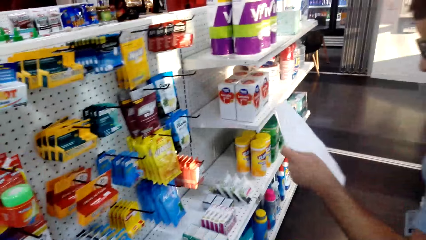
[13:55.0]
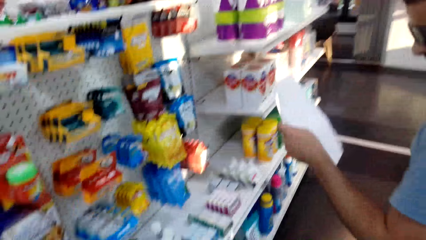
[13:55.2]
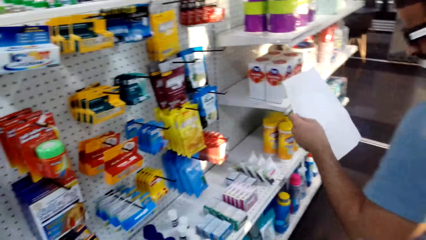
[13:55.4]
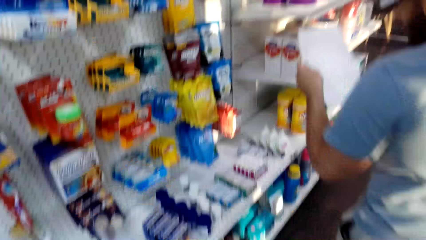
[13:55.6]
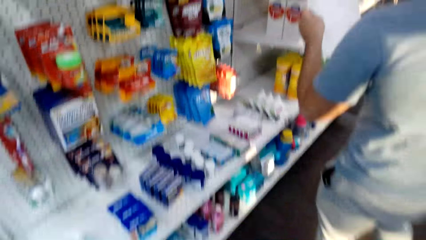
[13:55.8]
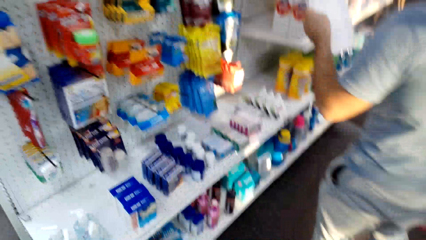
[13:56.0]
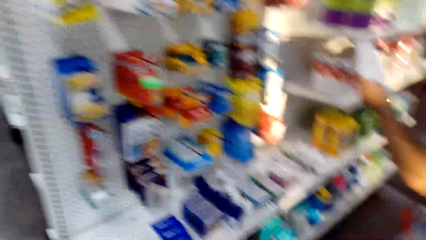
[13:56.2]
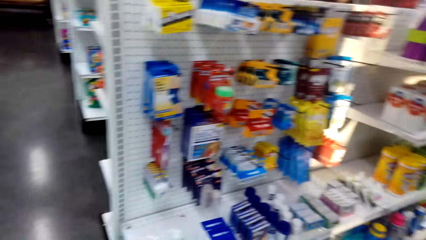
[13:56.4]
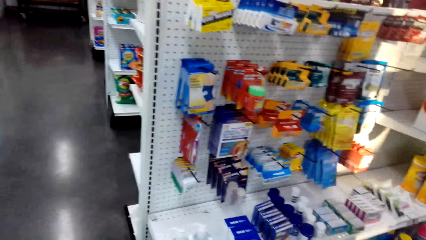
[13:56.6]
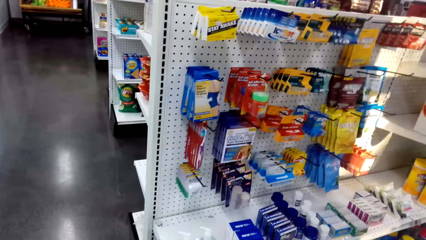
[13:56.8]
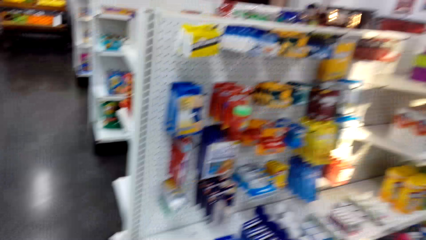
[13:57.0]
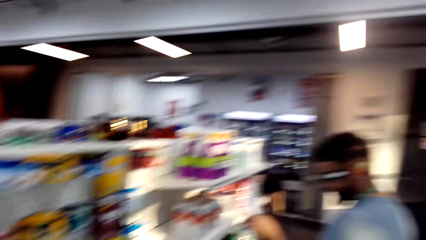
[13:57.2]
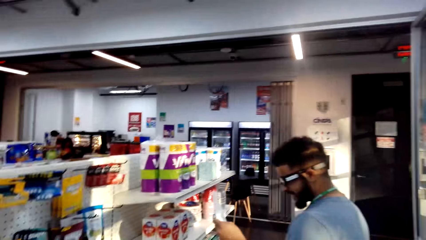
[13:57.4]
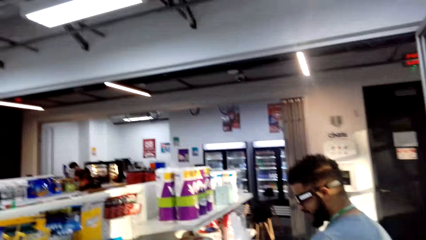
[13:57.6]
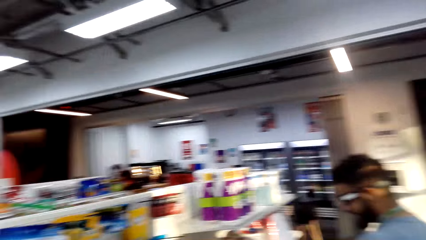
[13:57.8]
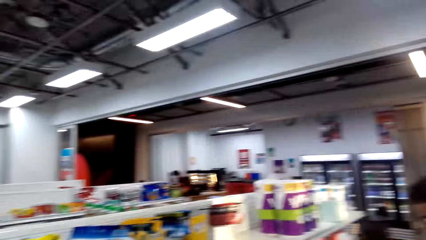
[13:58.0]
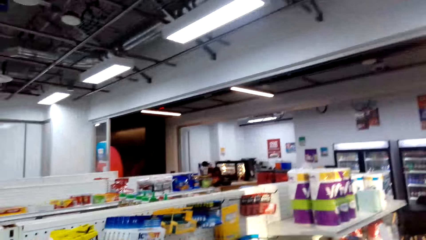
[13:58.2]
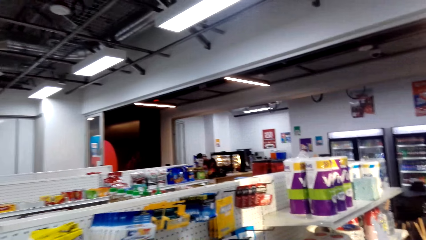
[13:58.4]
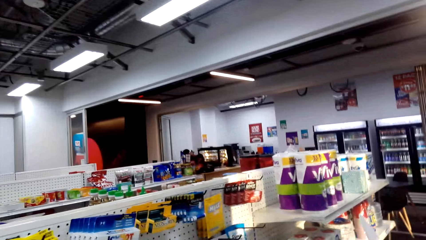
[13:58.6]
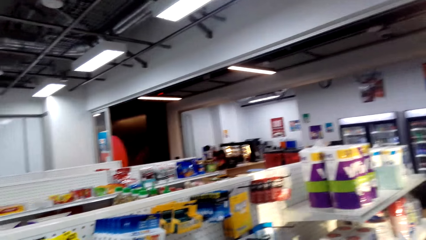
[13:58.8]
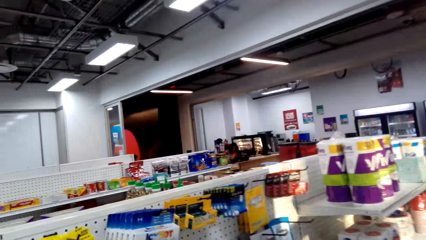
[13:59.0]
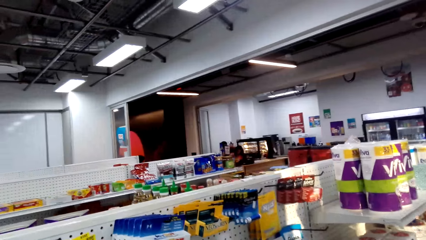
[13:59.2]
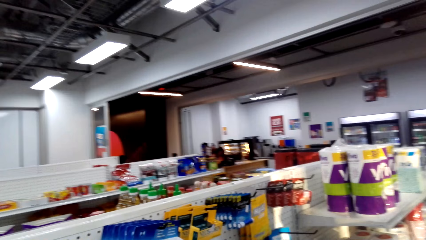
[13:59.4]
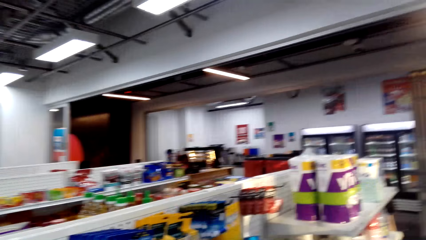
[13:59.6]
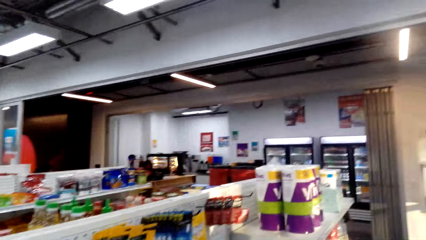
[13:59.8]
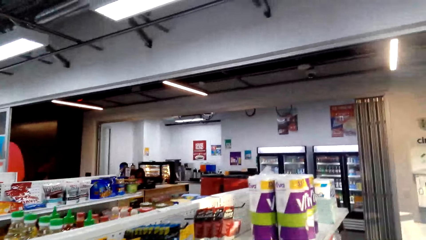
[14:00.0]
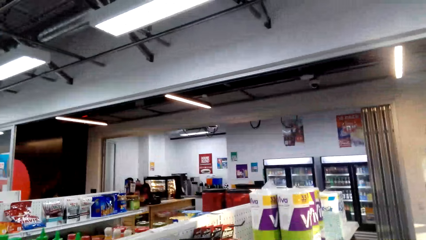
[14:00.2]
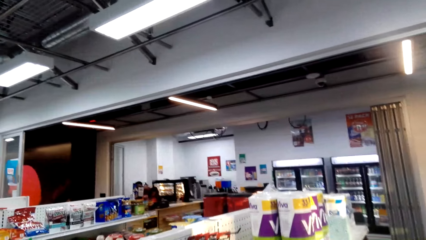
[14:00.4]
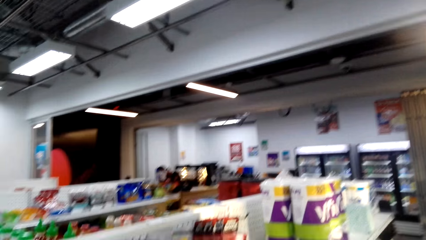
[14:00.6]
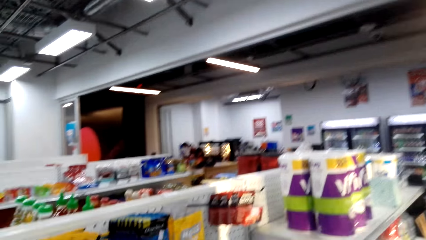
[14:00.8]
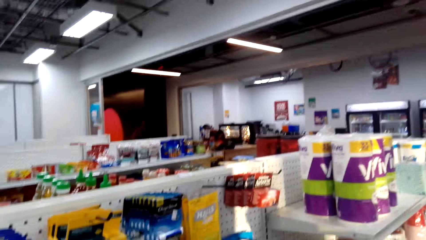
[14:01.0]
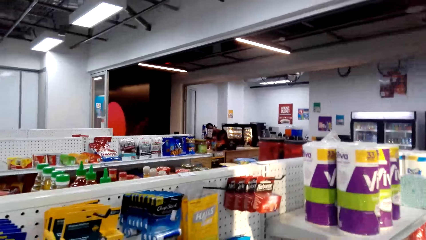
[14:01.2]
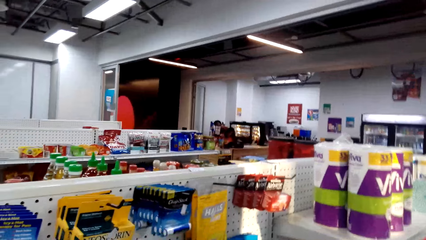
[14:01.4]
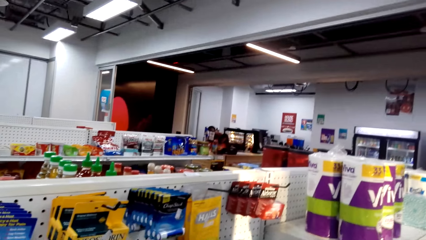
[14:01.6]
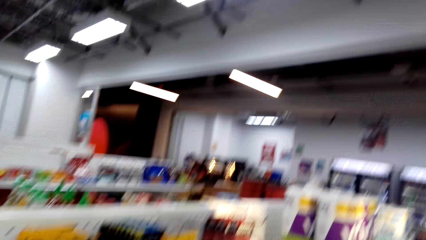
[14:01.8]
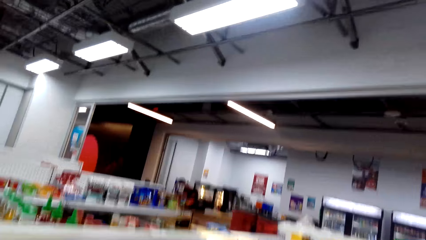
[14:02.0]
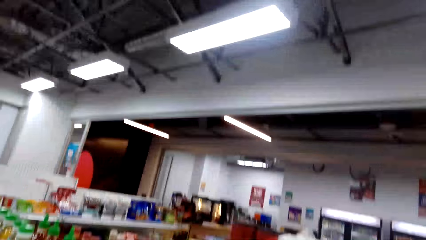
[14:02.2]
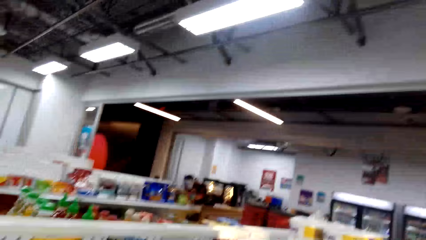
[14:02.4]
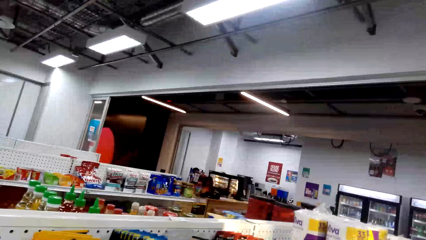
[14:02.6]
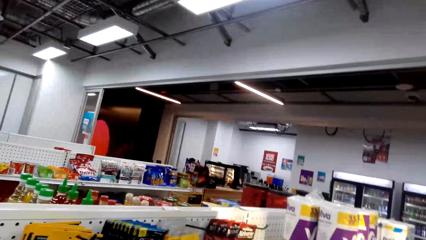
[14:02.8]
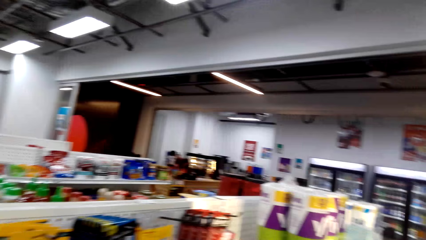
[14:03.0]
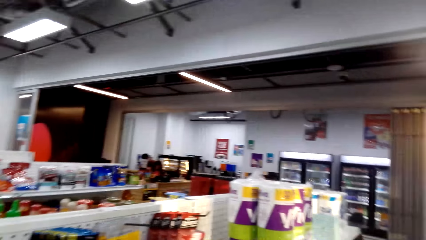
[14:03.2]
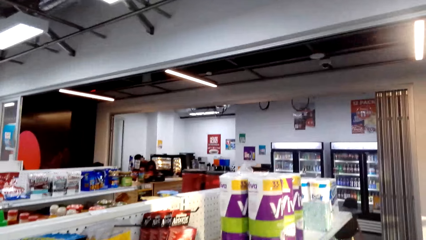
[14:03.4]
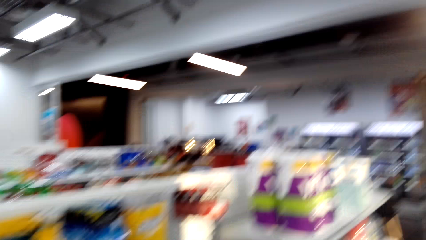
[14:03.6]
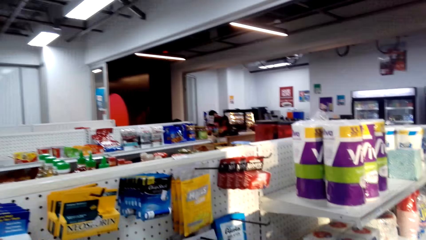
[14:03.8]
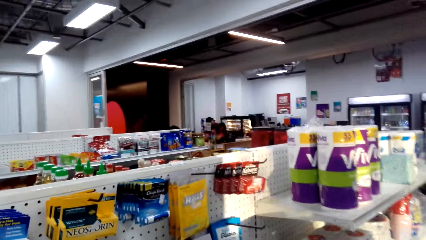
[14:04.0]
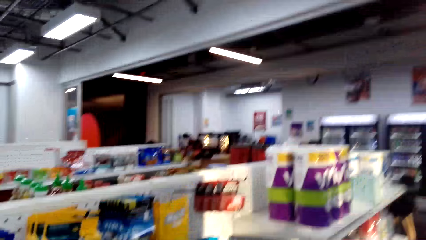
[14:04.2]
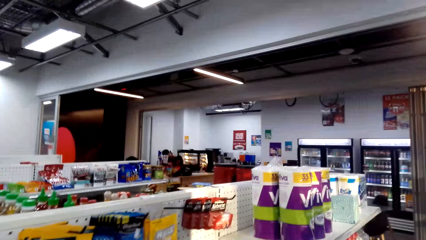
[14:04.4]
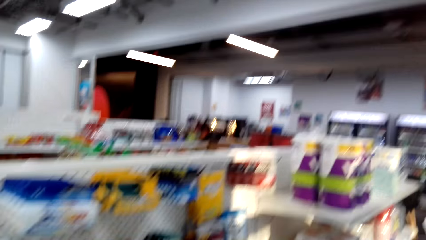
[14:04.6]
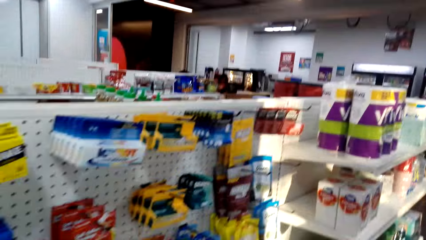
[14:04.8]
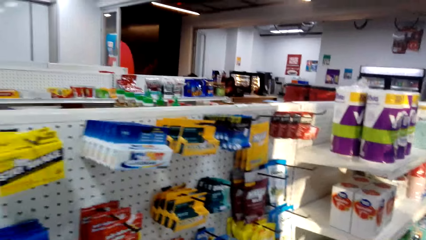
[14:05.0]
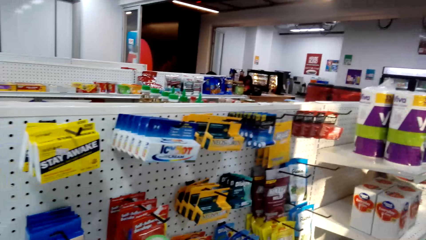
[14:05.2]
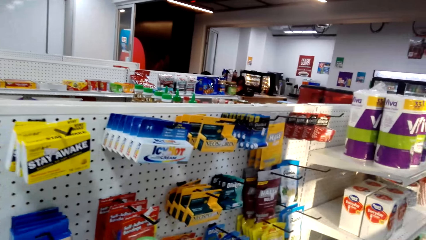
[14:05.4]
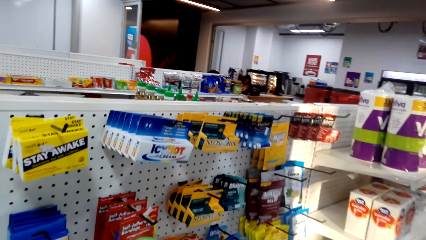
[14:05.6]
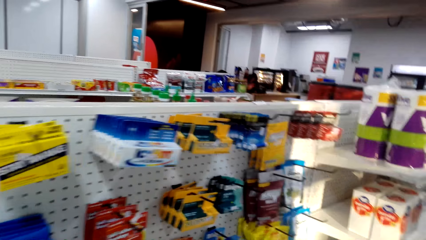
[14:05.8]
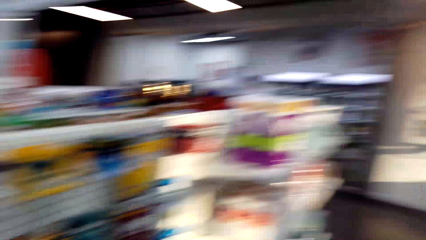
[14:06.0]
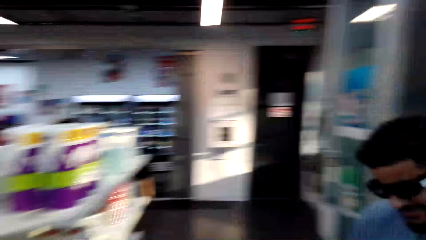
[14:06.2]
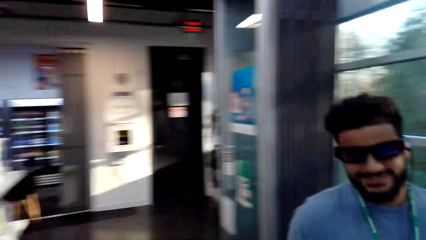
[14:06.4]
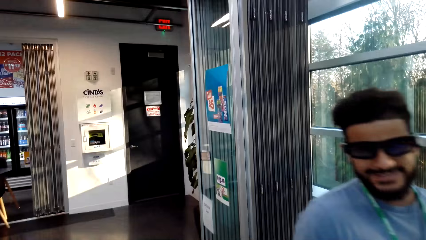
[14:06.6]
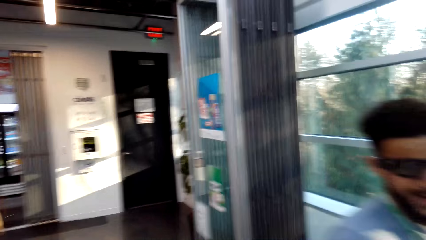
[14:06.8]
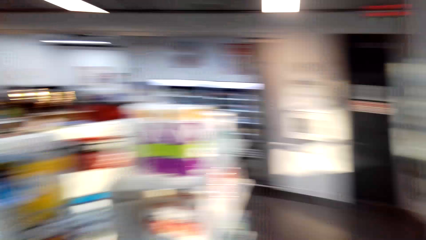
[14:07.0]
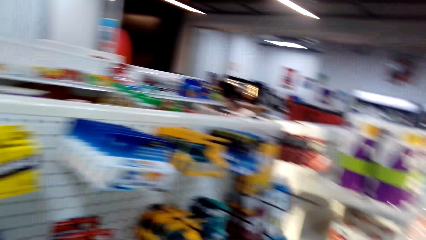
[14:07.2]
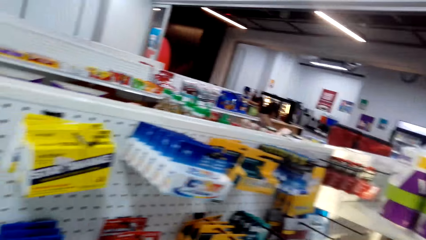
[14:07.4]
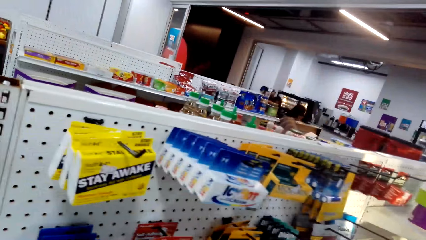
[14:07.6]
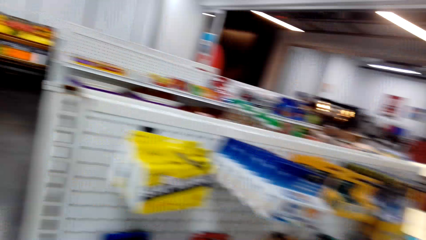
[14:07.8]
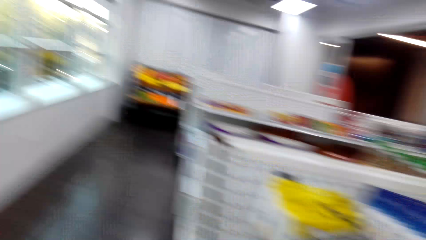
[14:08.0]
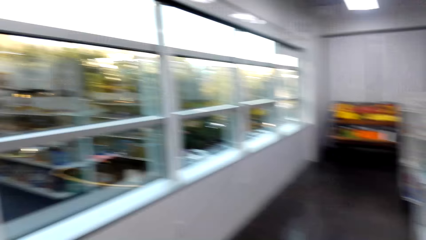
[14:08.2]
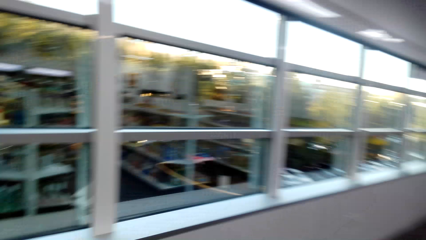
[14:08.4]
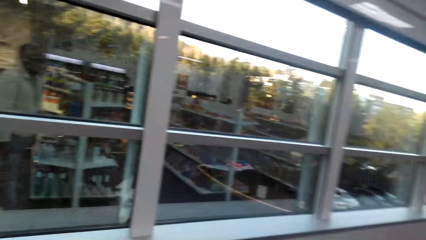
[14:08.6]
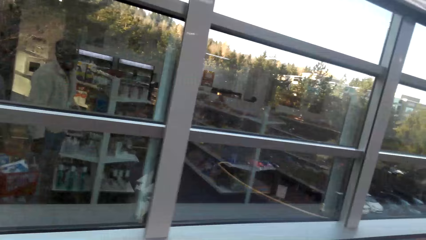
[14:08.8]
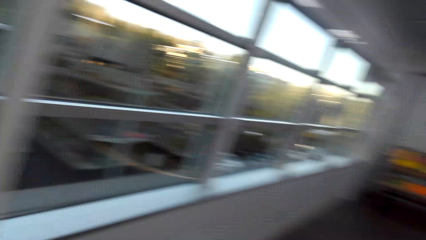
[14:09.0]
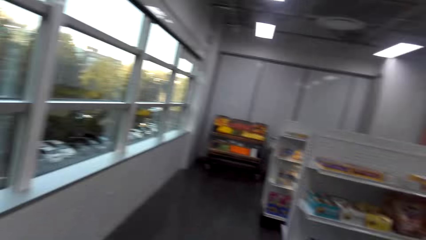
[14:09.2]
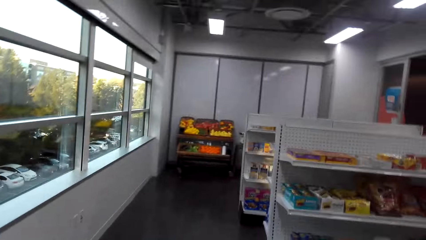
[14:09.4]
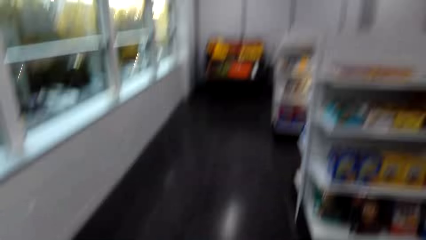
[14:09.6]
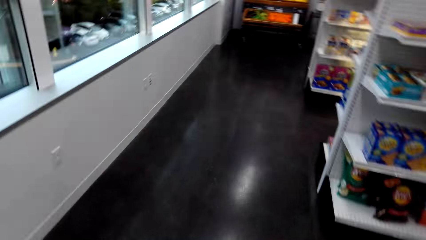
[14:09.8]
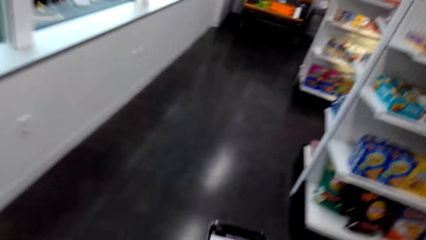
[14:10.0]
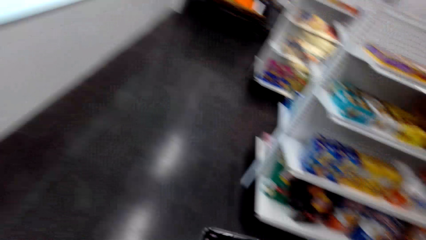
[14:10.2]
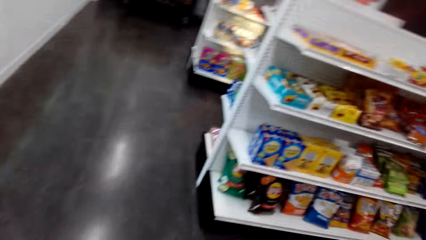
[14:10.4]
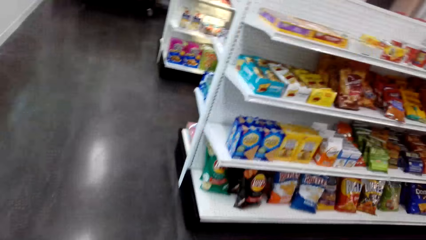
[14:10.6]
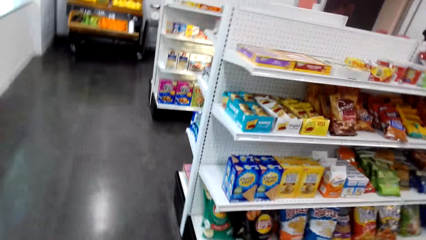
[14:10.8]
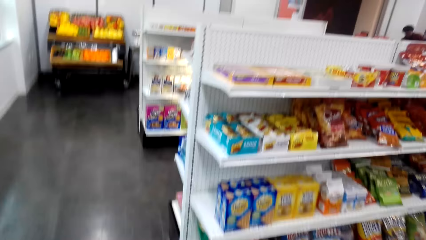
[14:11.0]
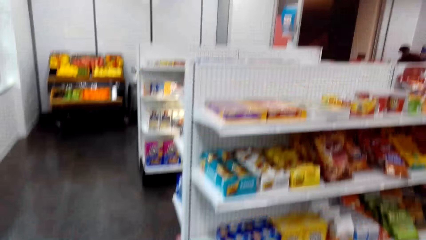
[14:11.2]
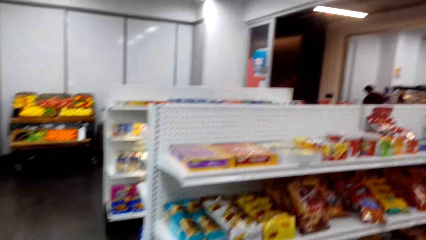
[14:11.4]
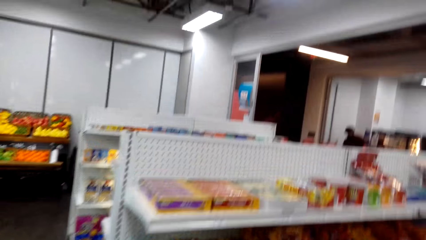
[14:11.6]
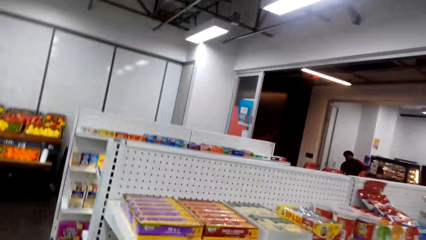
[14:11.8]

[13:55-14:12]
The man looks at the paper. The man holds a list and walks ahead of the camera wearer. The camera wearer looks around. The man holds the list. The camera wearer talks with the man. They look around. They talk with the man. They turn around. They talk with the man. They walk to the other side.
